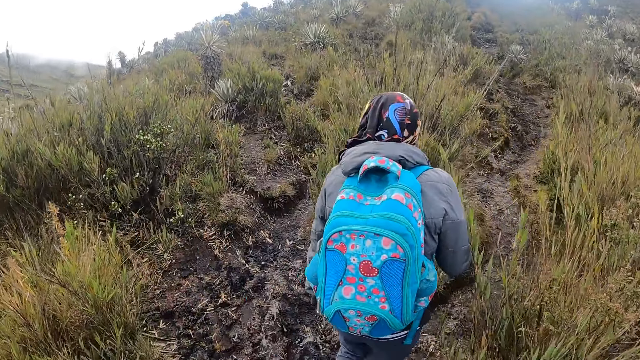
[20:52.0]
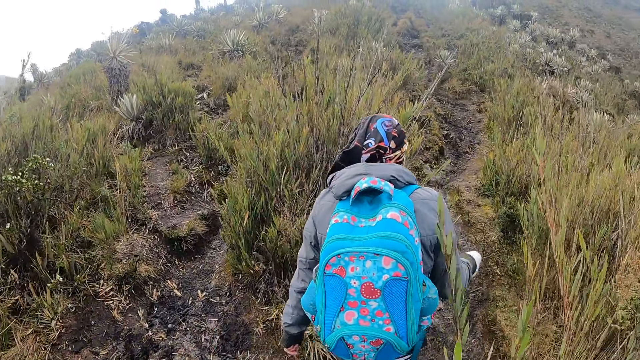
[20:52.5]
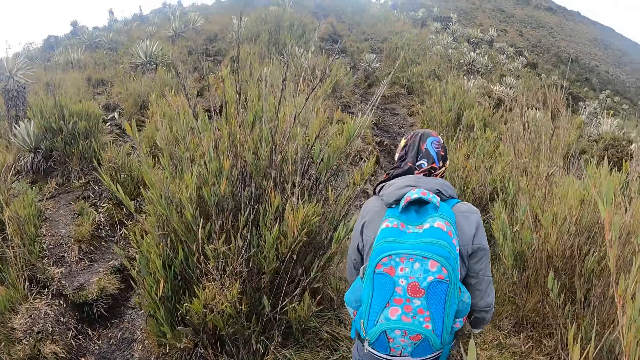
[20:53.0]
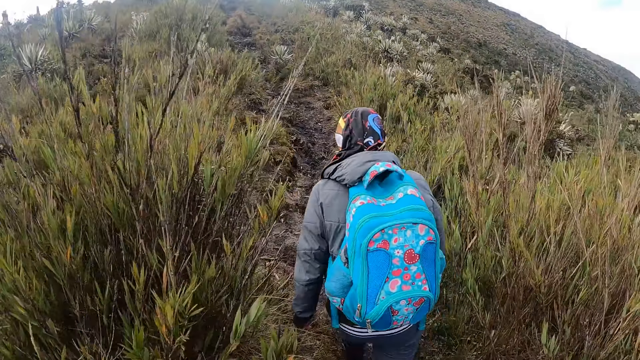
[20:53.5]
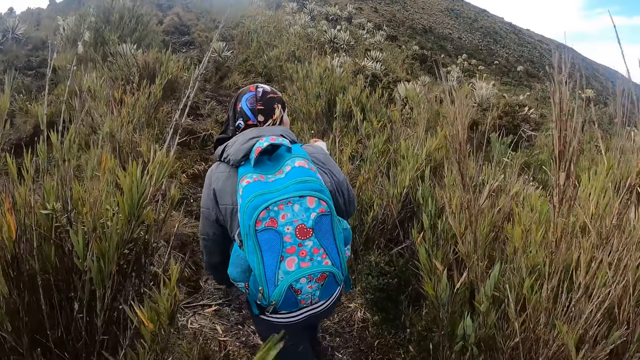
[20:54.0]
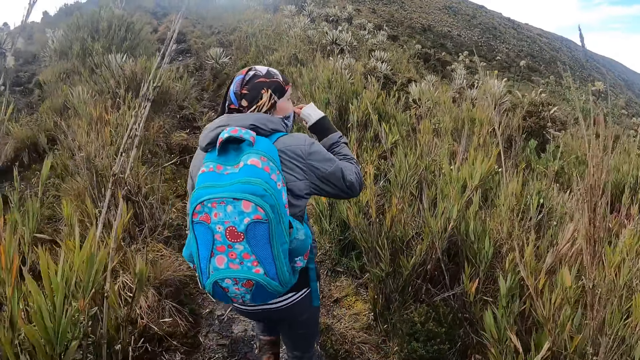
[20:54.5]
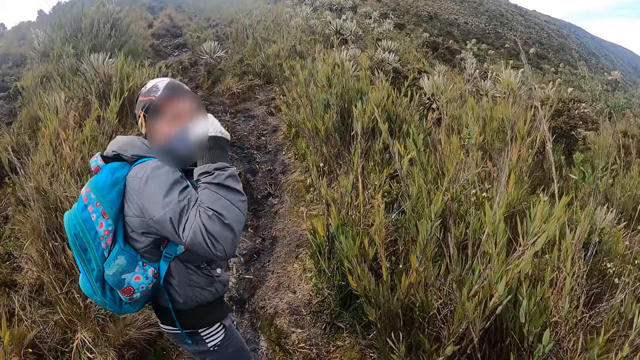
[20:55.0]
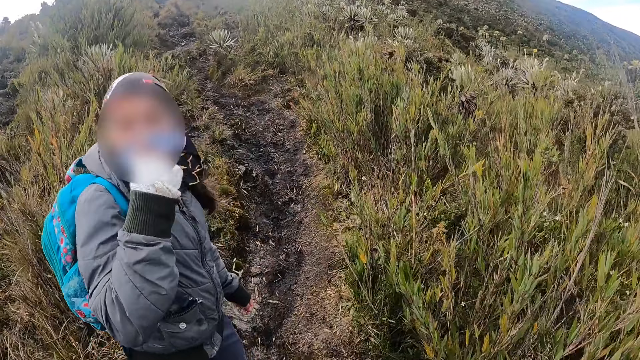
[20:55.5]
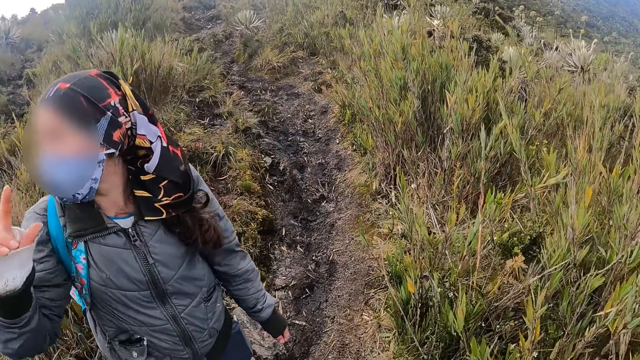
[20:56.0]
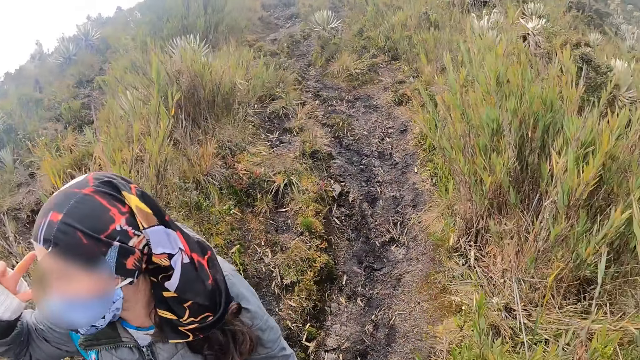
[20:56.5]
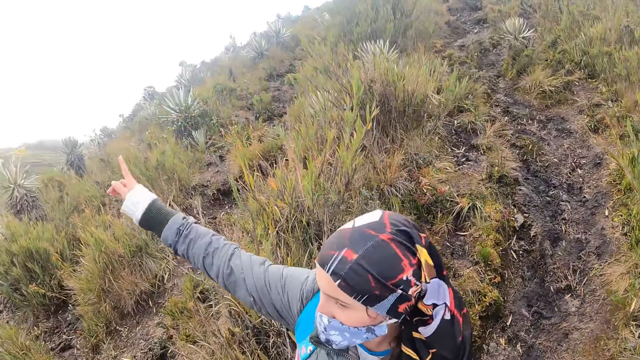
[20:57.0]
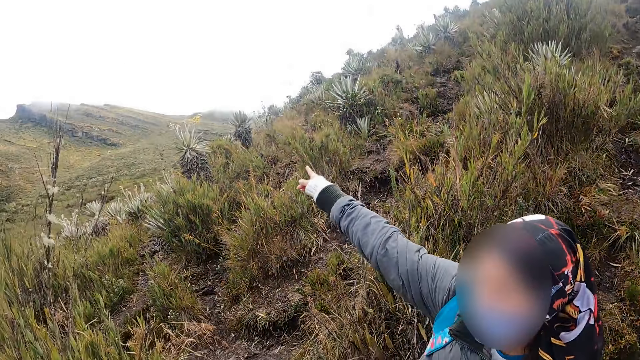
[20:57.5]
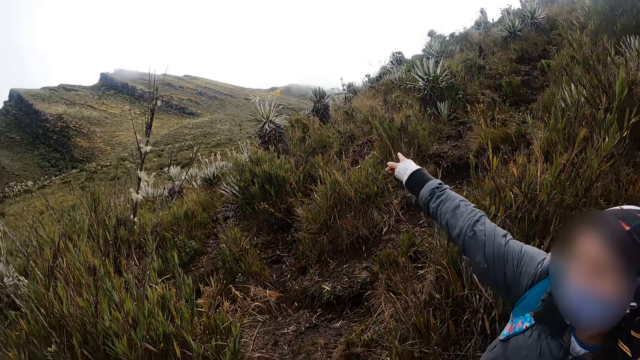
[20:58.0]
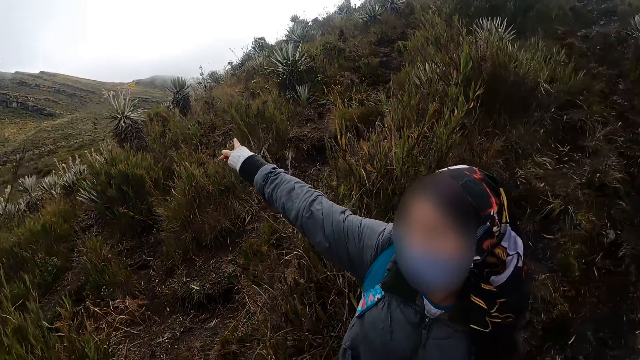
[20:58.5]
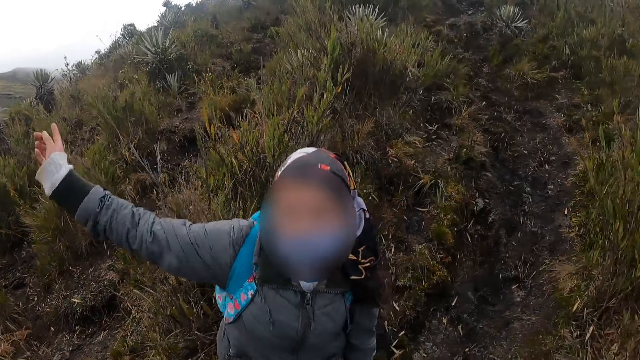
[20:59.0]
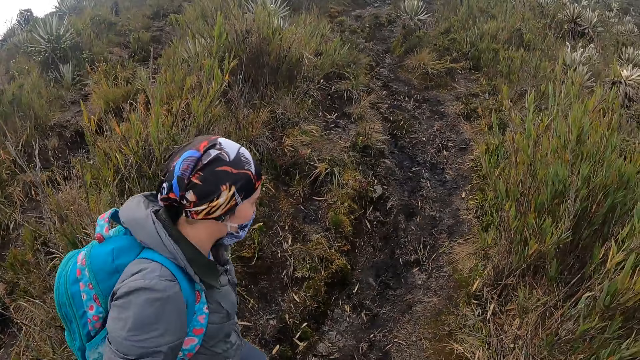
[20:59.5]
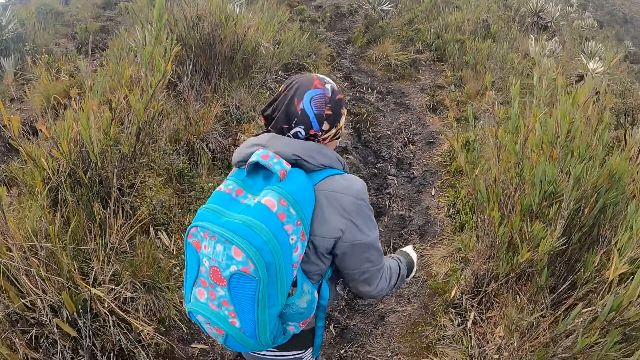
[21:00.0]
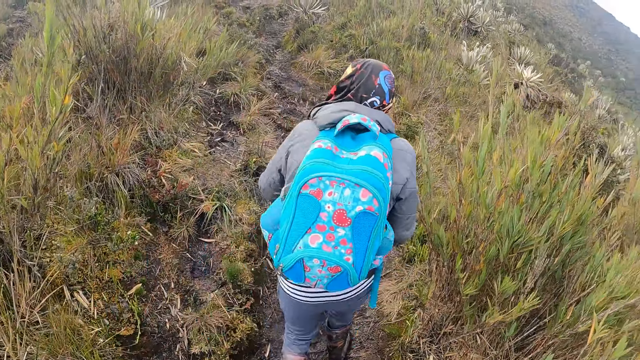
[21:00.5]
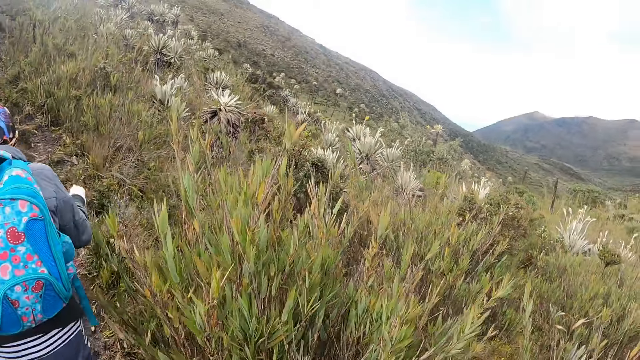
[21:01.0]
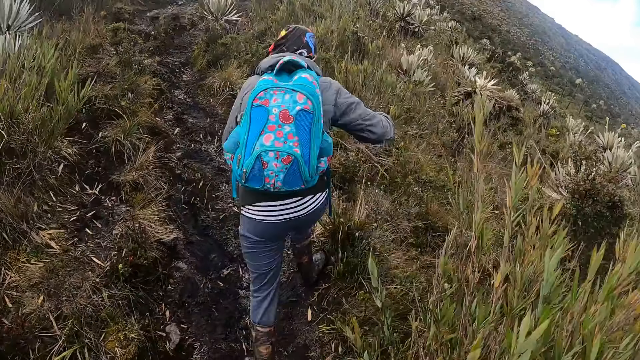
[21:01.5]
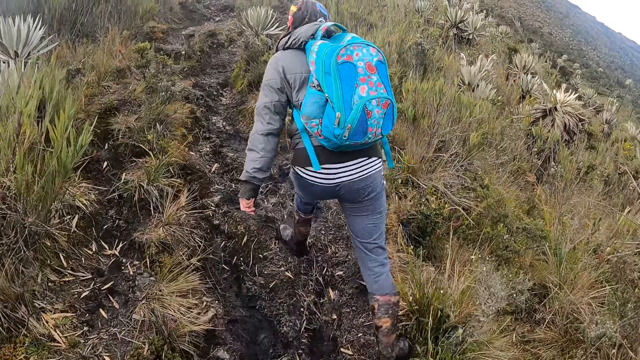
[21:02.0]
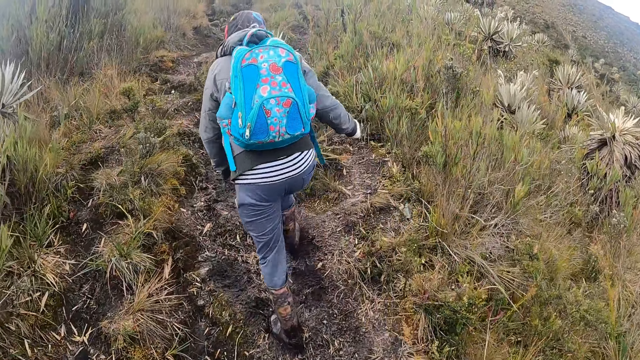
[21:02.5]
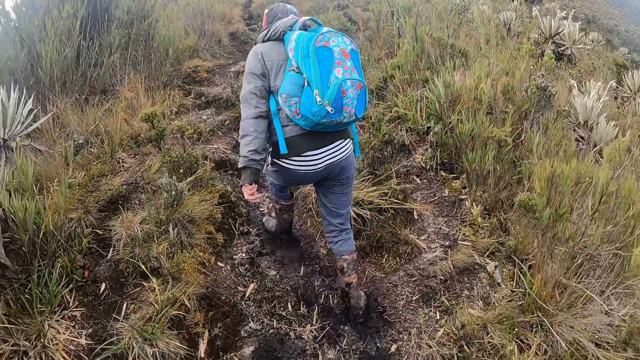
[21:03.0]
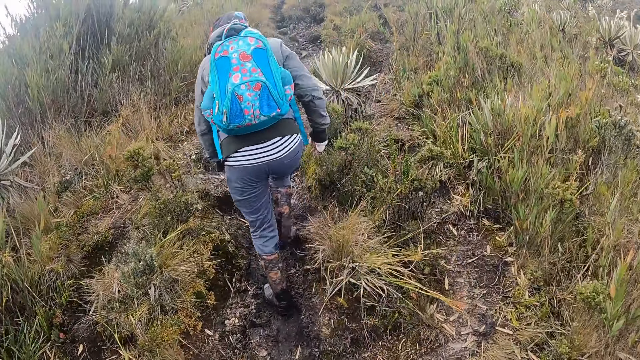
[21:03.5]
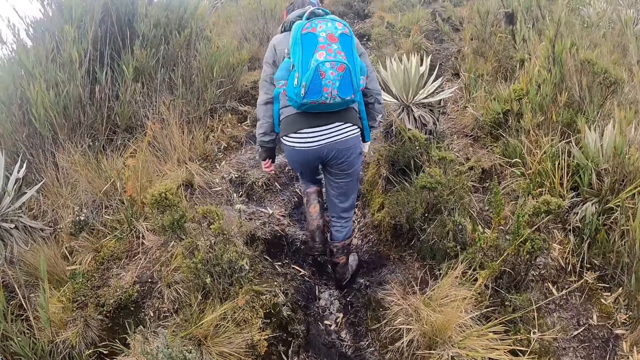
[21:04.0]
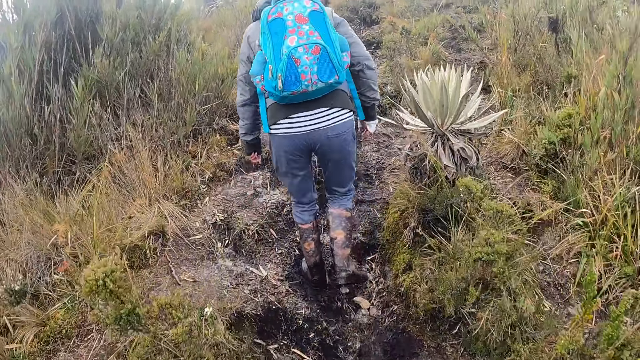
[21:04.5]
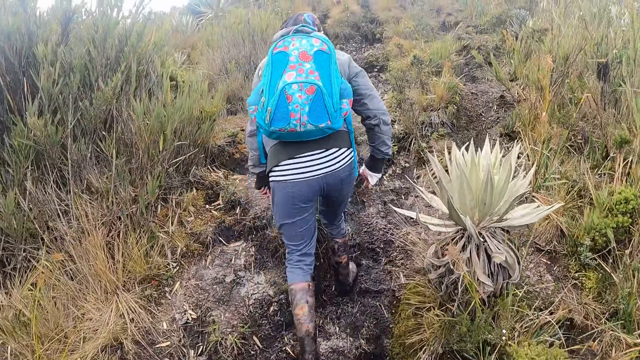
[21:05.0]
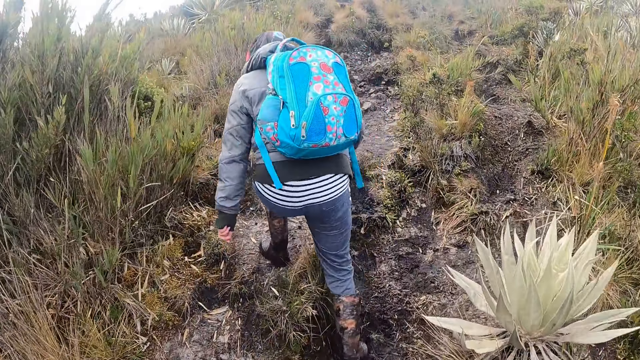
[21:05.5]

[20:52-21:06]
The woman stops walking in the bushy hill. The camera wearer stops walking in the bushy hill. The woman points at the shrubs. The woman walks through the bushy hill. The camera wearer walks through the bushy hill.

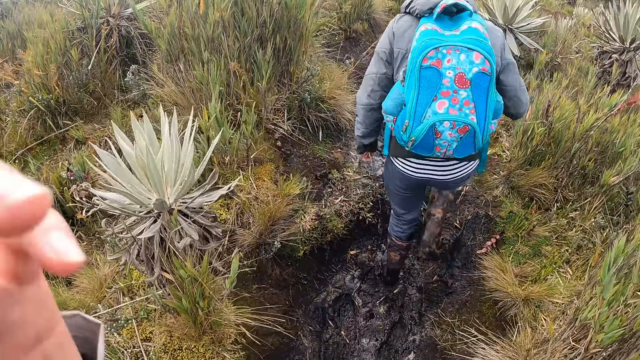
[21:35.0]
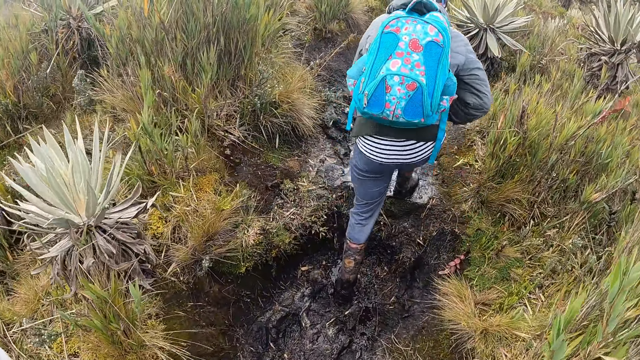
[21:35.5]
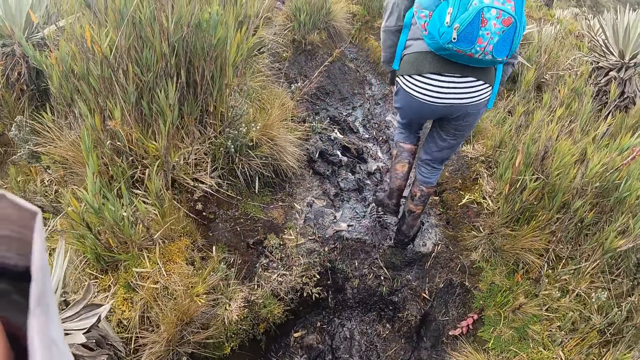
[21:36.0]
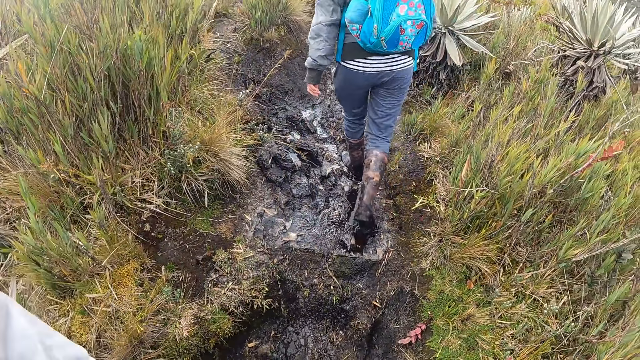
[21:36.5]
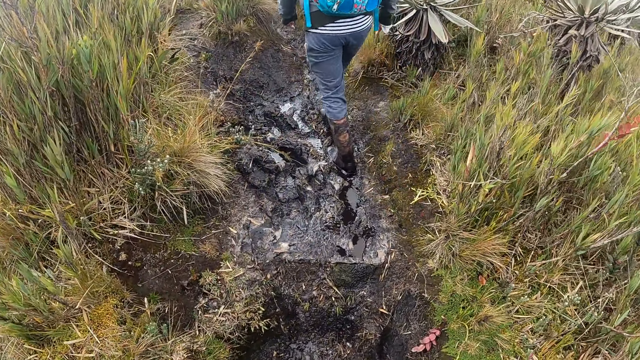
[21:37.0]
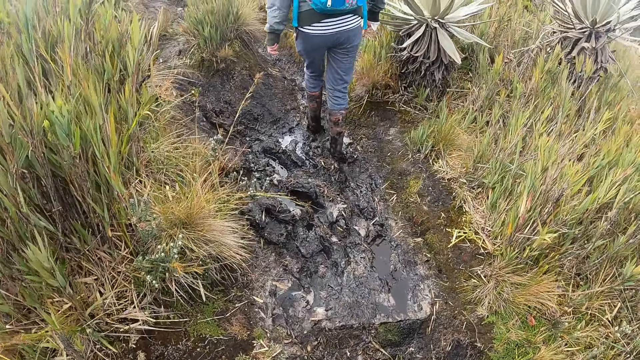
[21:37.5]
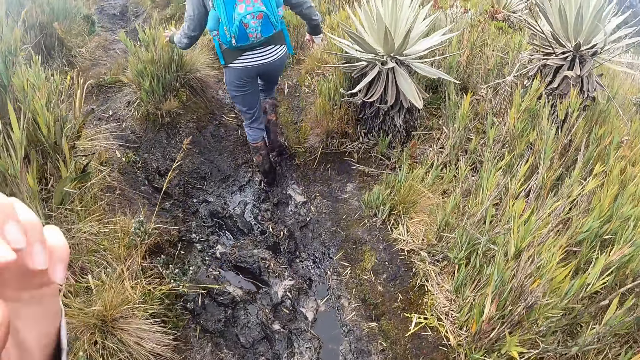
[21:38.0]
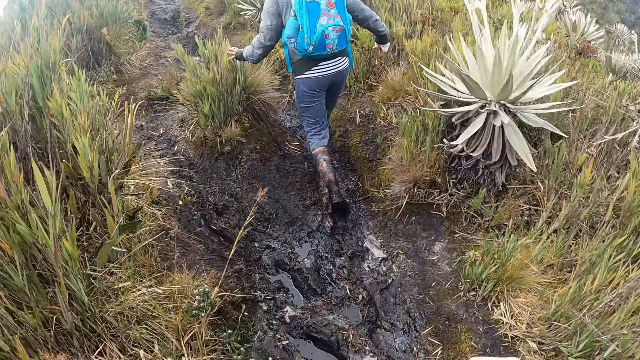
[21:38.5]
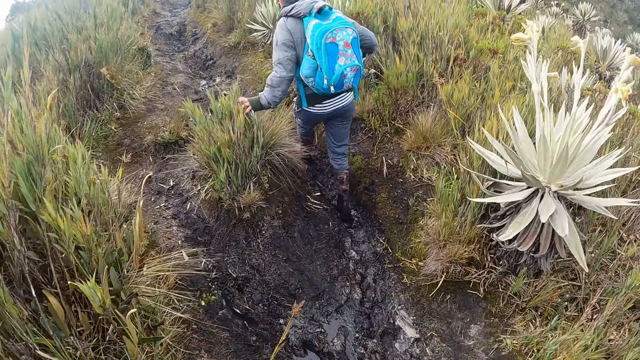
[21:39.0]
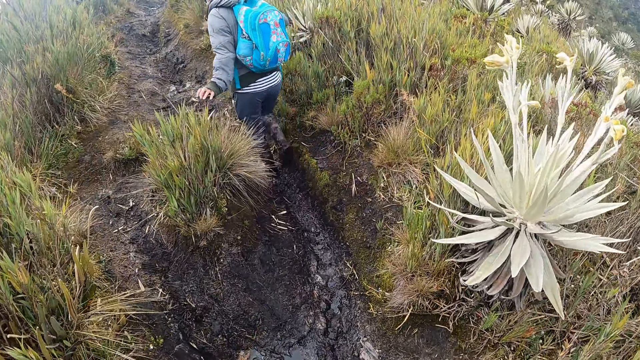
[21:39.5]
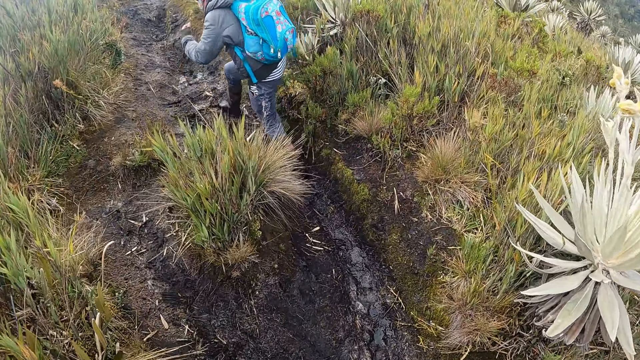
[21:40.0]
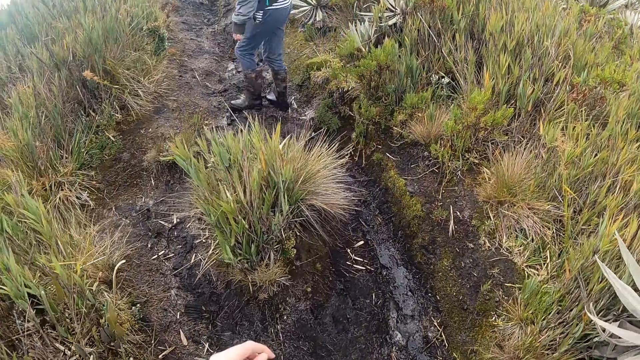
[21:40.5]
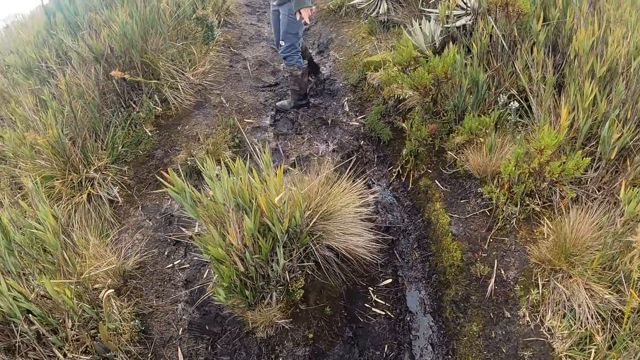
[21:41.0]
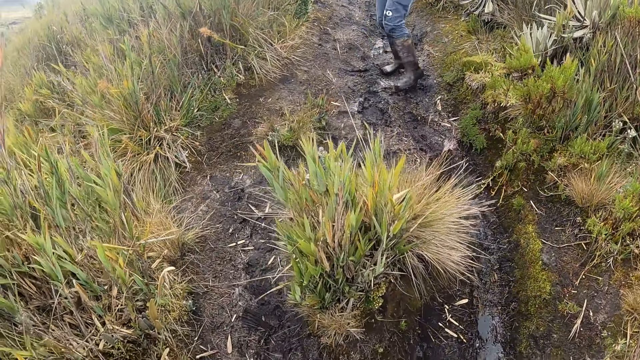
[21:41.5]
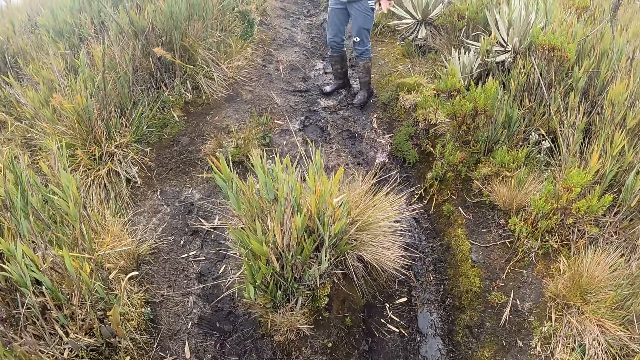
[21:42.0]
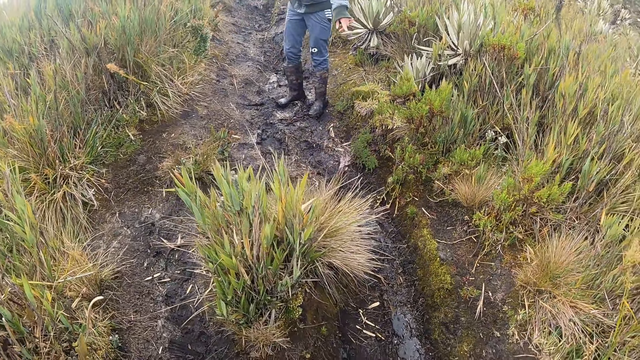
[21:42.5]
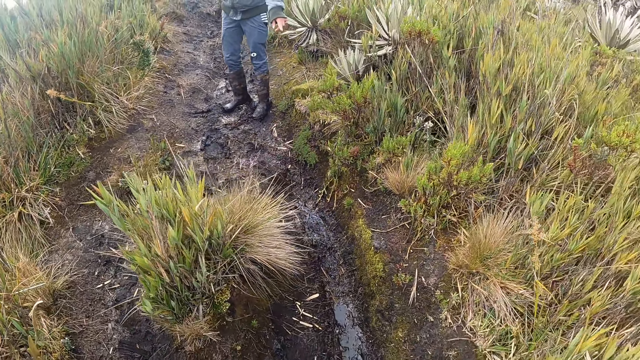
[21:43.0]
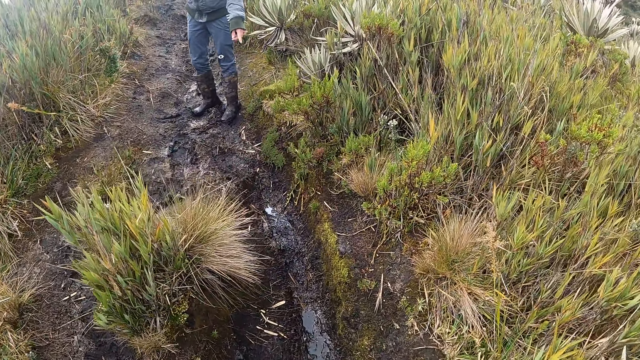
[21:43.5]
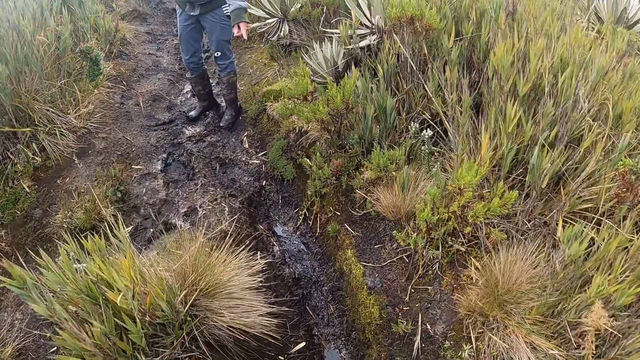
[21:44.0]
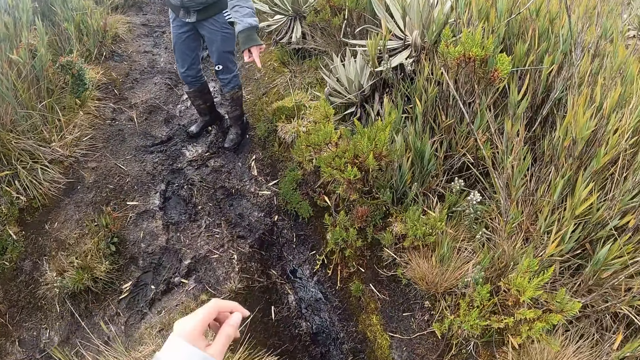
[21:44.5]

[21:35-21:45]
The woman pushes a grass with her left hand. The woman stops walking in the bushy hill.
